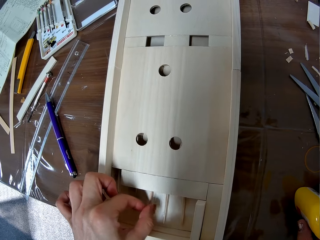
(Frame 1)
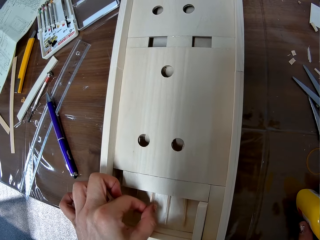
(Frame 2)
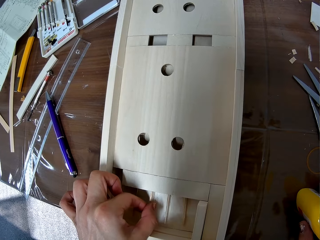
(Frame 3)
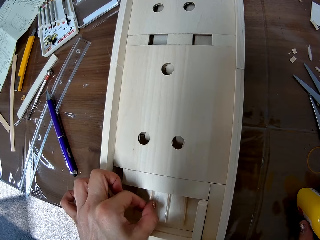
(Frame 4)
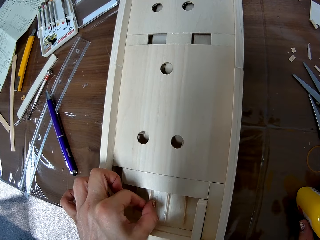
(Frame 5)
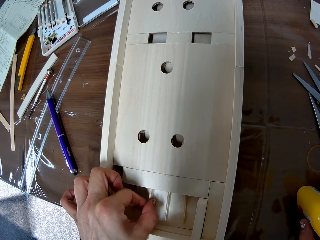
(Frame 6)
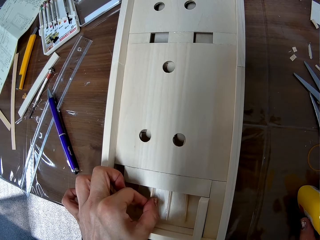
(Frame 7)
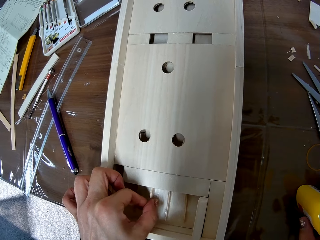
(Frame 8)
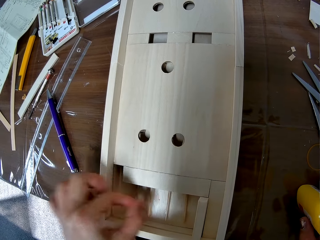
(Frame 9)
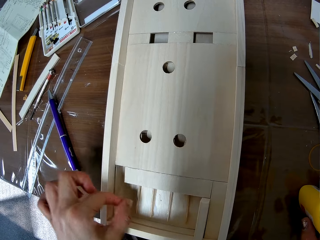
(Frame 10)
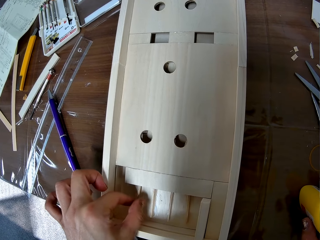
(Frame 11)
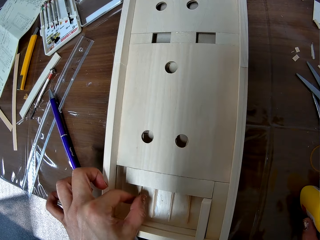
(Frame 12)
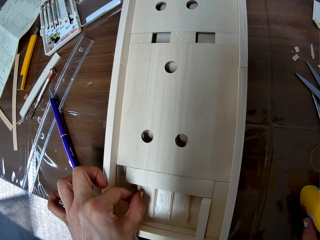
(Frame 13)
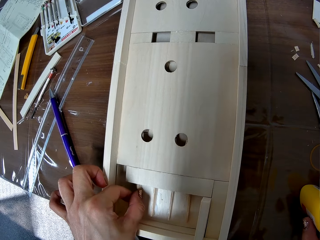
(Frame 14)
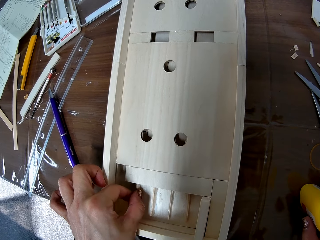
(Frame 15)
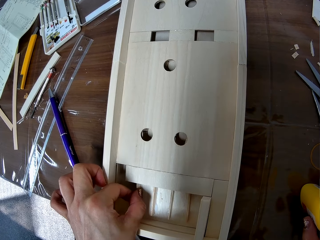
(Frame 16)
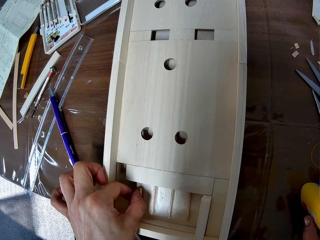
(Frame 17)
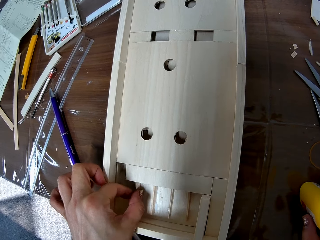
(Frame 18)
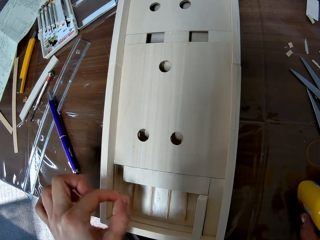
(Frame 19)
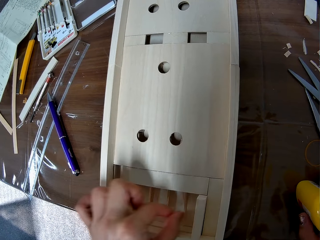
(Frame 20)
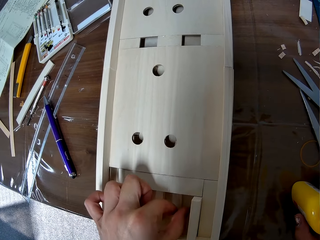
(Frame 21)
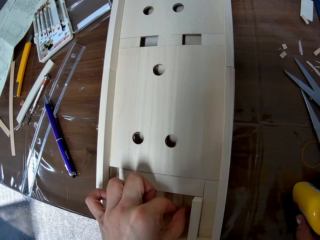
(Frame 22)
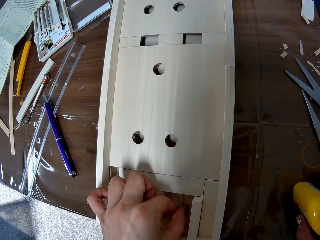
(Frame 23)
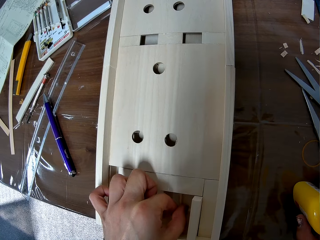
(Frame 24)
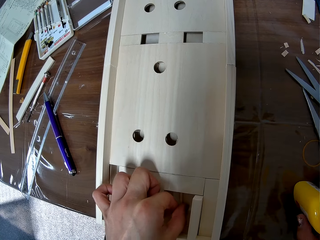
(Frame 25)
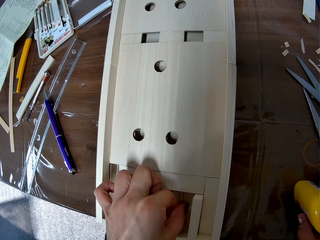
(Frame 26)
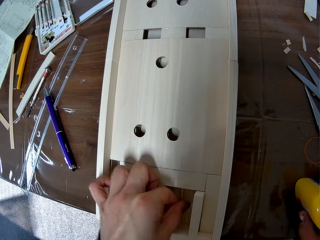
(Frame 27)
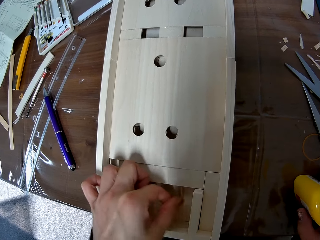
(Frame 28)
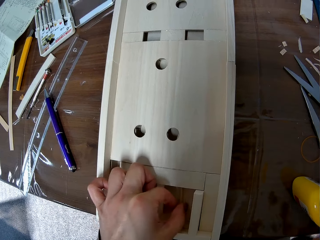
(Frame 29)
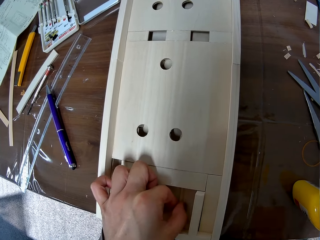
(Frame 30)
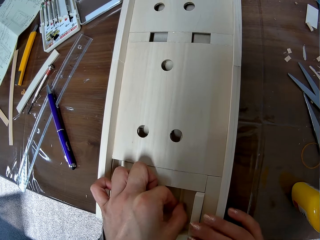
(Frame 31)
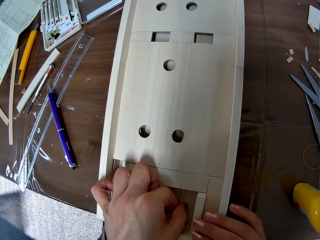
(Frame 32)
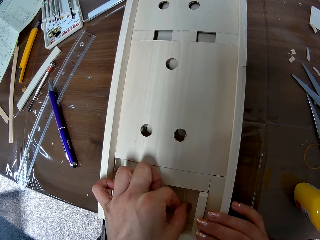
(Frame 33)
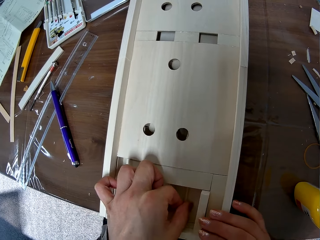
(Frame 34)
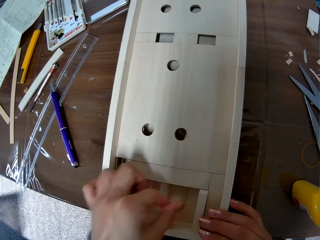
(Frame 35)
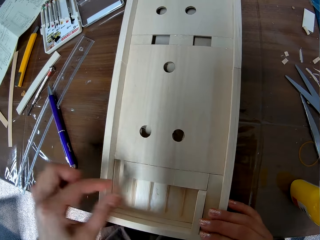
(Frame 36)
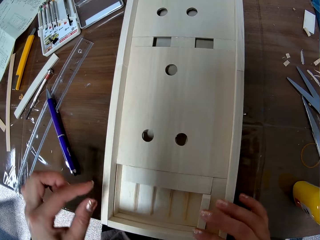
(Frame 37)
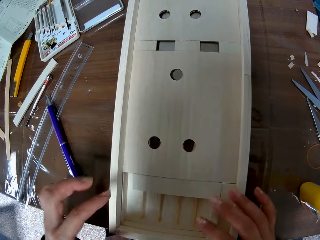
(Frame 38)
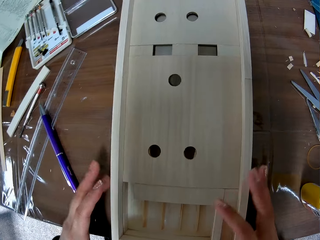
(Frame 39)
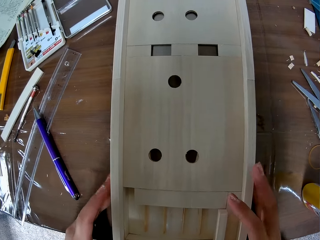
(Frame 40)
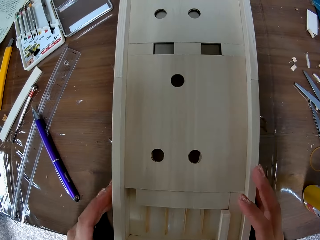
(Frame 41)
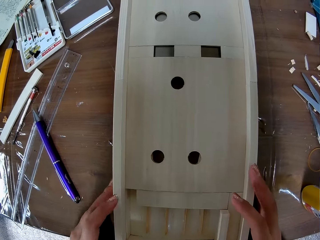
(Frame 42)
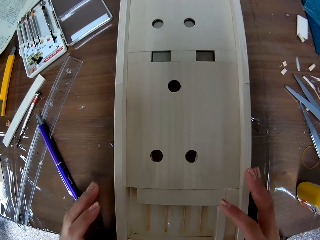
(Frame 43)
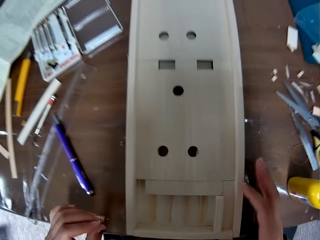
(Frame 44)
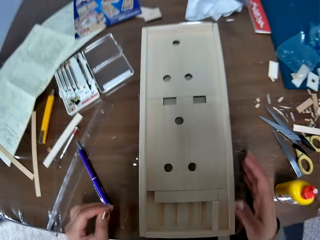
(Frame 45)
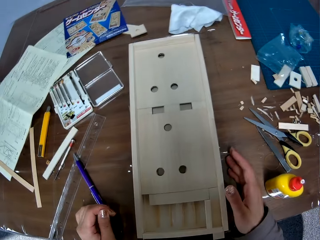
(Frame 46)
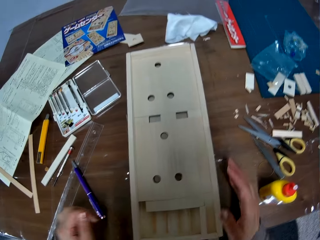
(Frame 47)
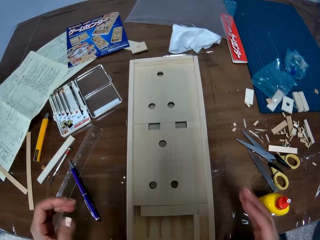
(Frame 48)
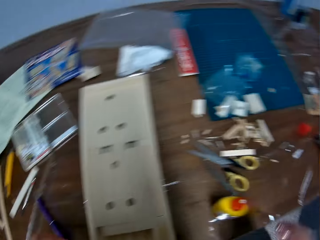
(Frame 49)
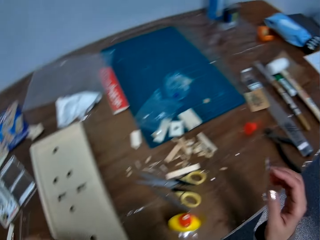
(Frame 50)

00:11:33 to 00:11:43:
The camera wearer adjusts the other piece of wood on the piece of wood. They do this repeatedly. They move the woodwork on the table and hold the laser cut wood craft.

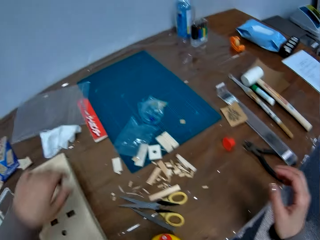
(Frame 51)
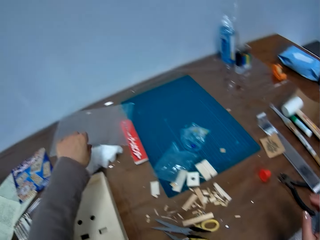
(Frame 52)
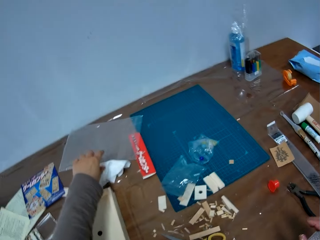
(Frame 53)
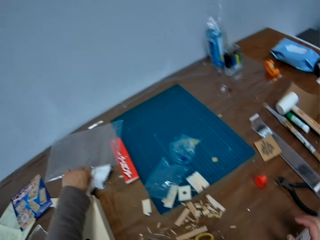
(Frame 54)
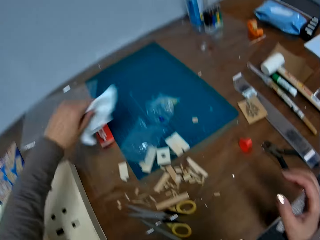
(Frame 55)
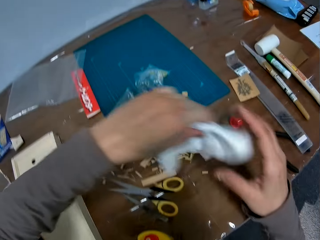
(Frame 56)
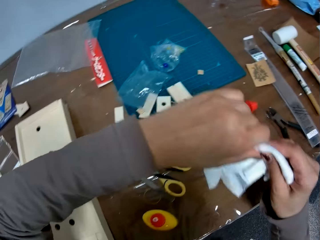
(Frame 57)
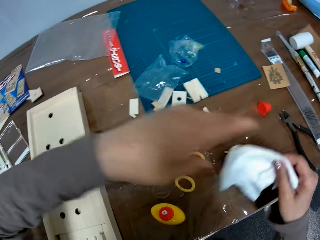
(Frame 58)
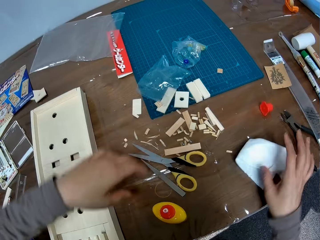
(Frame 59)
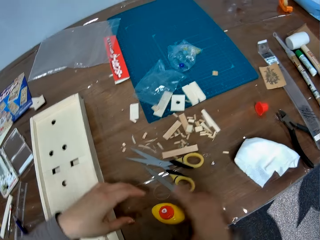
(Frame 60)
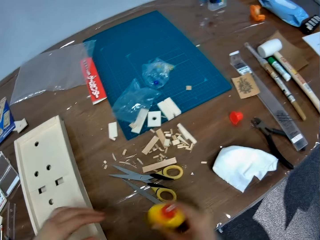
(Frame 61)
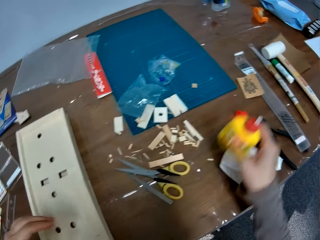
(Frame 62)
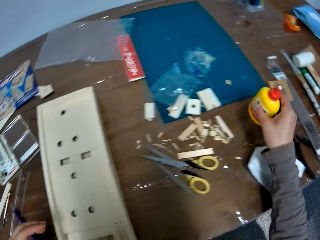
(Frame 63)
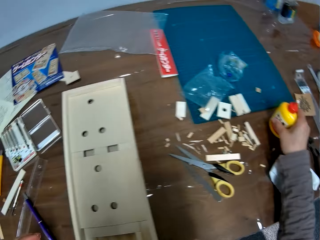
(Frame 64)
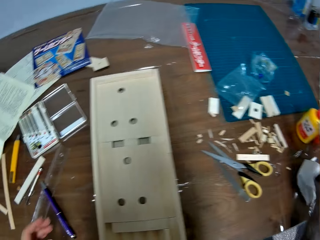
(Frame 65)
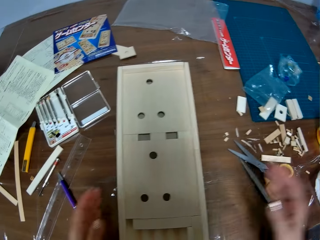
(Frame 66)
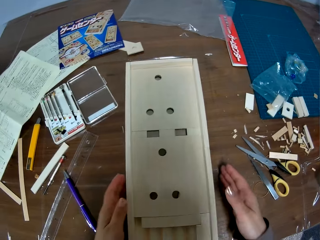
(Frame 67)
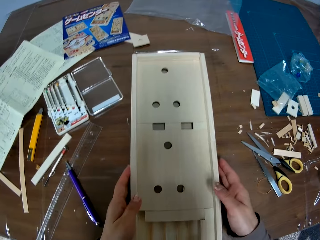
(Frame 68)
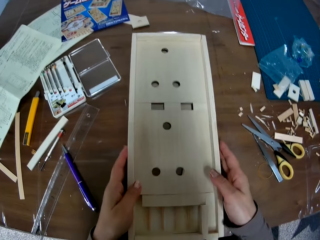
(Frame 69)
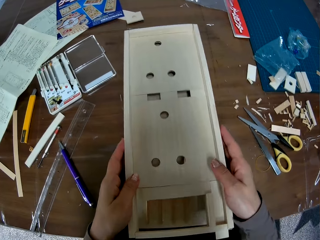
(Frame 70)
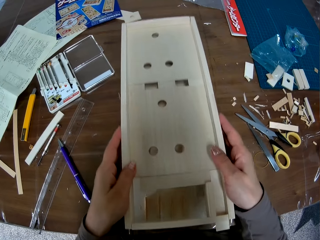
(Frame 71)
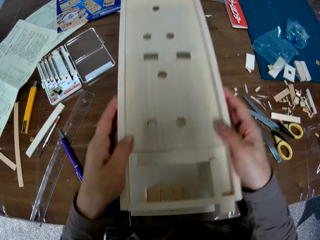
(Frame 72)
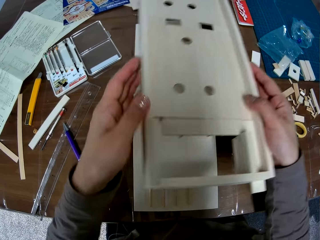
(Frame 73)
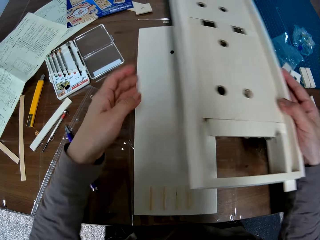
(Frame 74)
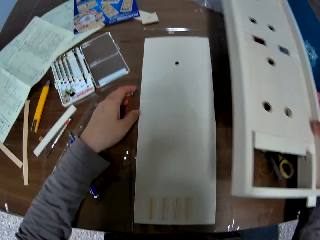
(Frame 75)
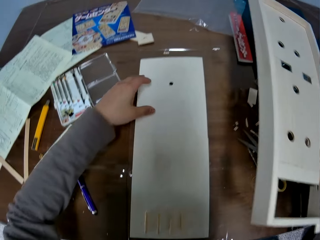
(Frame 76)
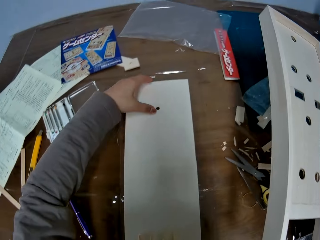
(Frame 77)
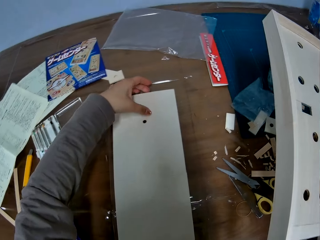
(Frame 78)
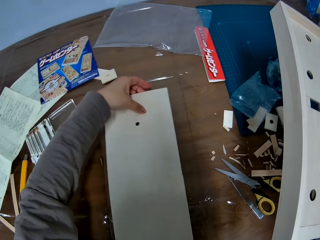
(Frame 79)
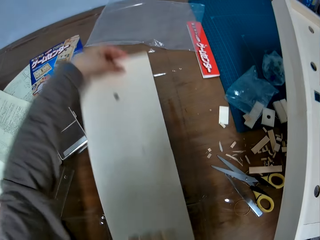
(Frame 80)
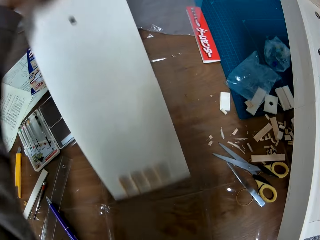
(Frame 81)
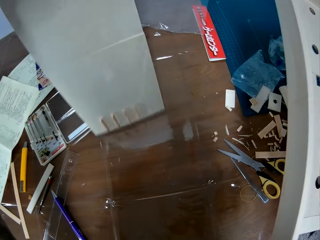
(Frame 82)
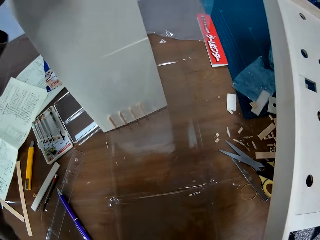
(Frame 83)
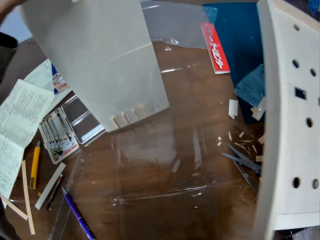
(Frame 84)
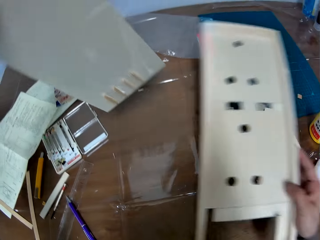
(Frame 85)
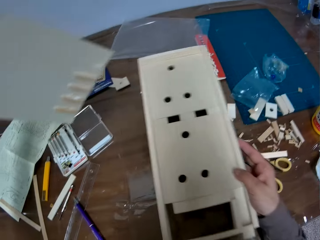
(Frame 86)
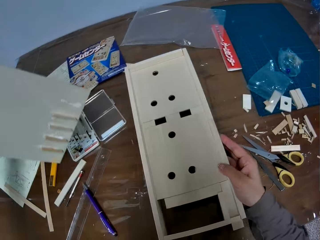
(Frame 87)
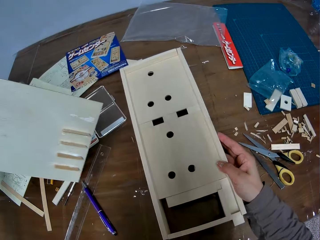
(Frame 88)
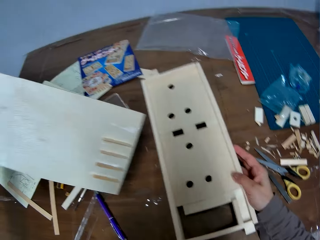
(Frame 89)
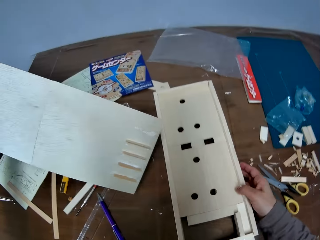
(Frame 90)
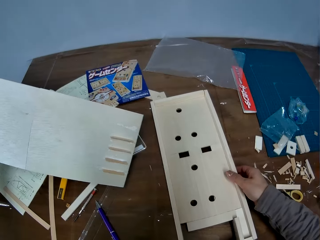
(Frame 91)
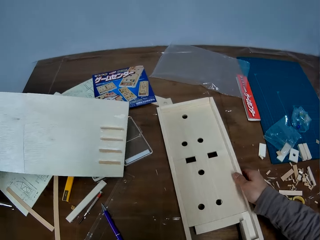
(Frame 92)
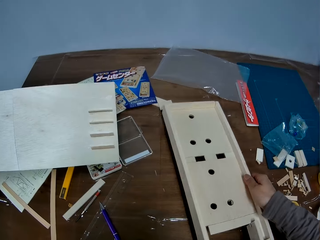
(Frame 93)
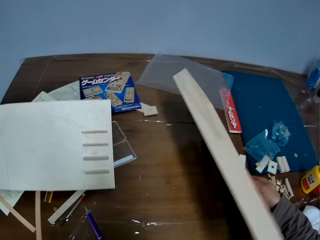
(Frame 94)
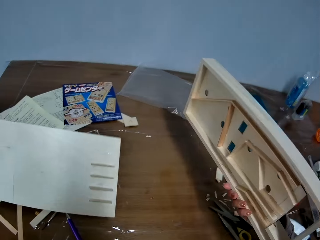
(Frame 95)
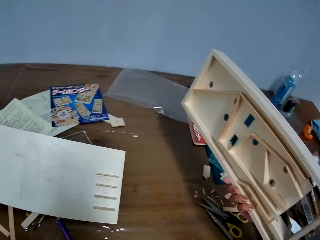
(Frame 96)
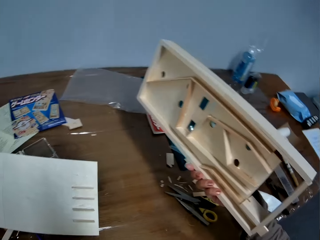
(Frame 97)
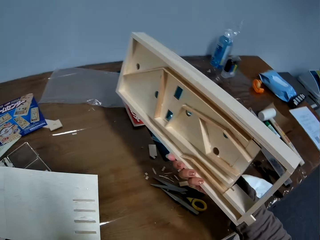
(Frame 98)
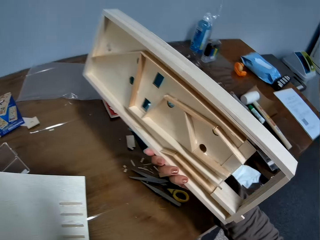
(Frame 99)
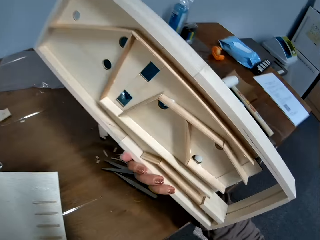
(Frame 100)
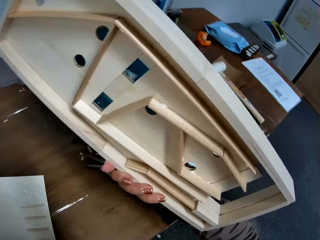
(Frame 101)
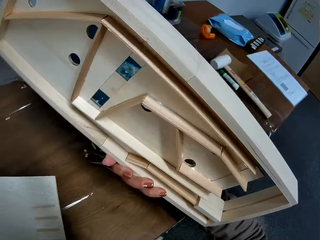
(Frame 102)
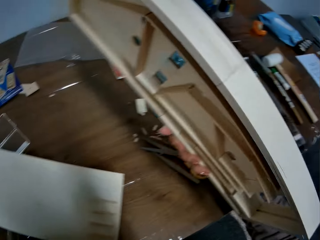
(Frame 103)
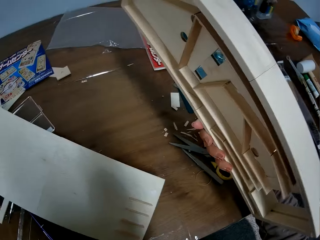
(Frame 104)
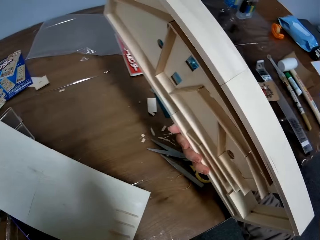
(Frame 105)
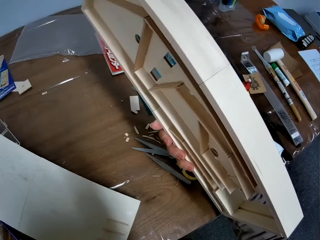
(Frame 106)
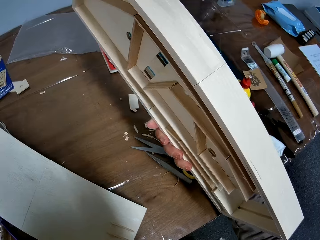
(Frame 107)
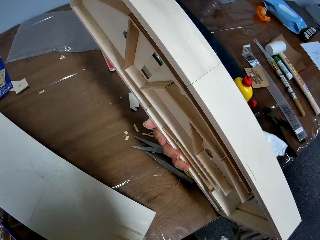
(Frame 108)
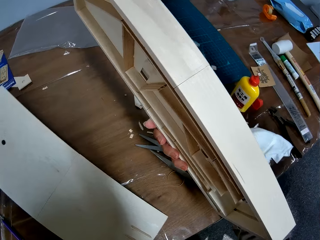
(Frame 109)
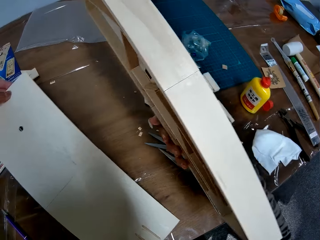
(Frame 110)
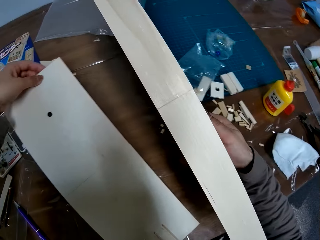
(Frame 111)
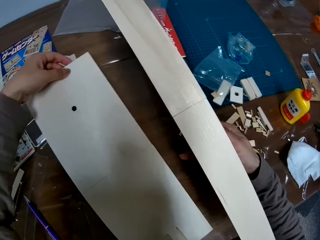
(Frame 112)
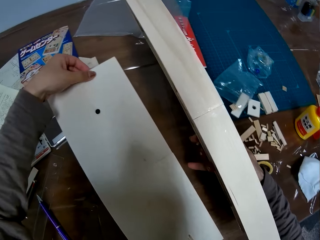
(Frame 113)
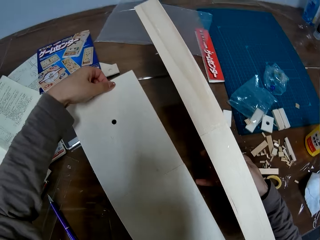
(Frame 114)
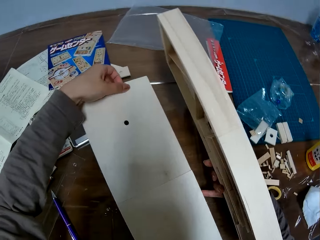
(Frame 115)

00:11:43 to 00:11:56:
The camera wearer picks up a piece of tissue from the table. She transfers the tissue to her right hand. She cleans her hands with the piece of tissue. She drops the piece of tissue on the table with her right hand. She moves the pack of glue on the table with her right hand. She picks up a glue bottle. She puts the bottle away. She lifts the woodwork from the piece of wood. She picks up the piece of wood or wooden board from the table with her left hand. She hits the wooden board on the table. She places the woodwork on the table. She picks up the woodwork from the table with her right hand.
